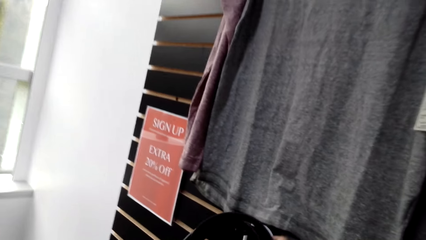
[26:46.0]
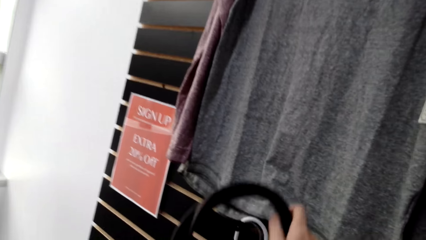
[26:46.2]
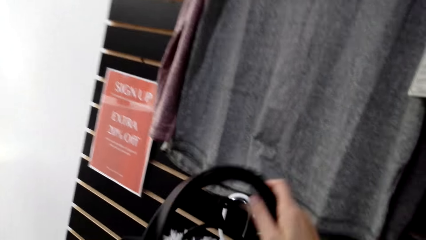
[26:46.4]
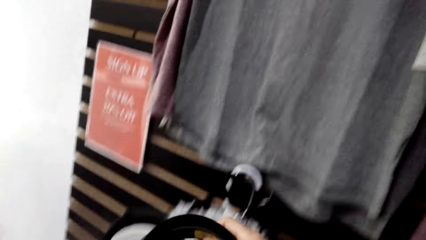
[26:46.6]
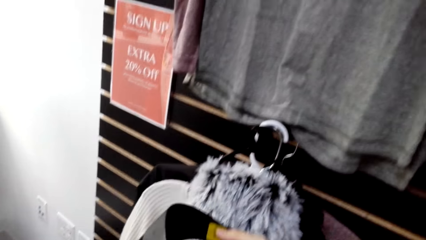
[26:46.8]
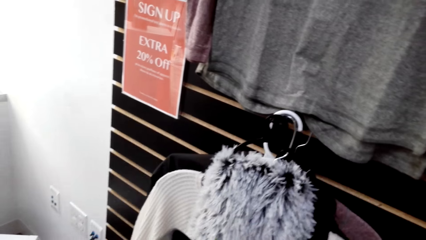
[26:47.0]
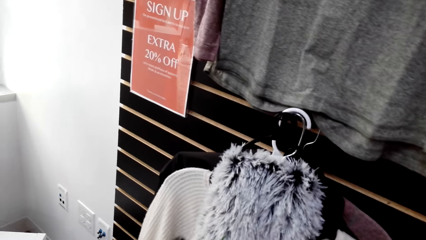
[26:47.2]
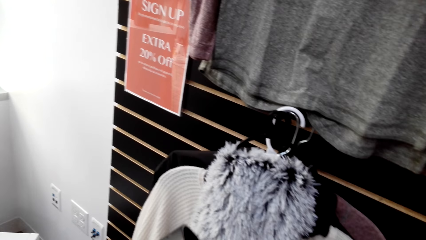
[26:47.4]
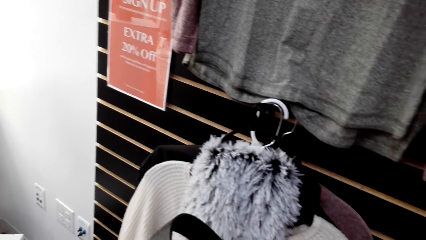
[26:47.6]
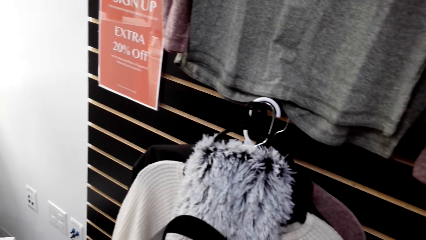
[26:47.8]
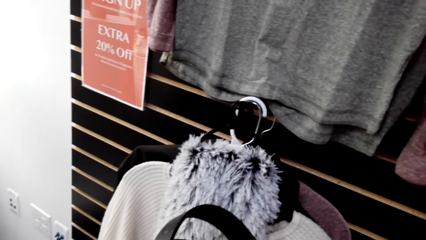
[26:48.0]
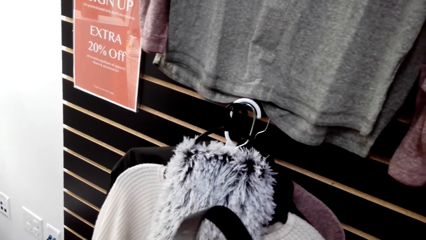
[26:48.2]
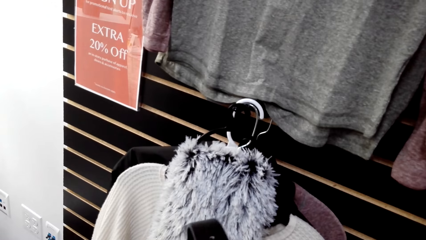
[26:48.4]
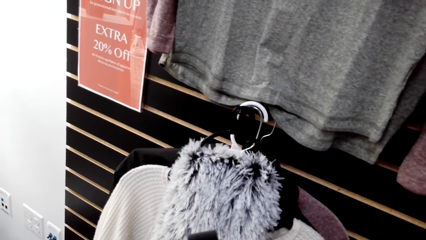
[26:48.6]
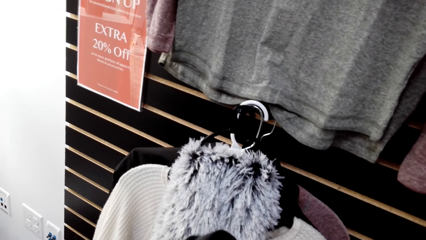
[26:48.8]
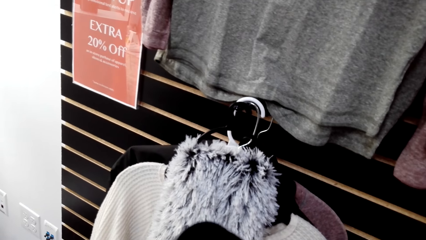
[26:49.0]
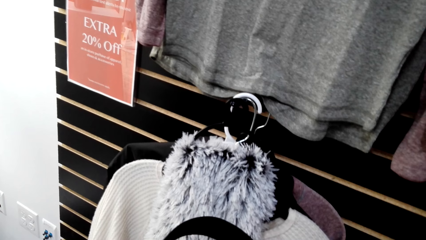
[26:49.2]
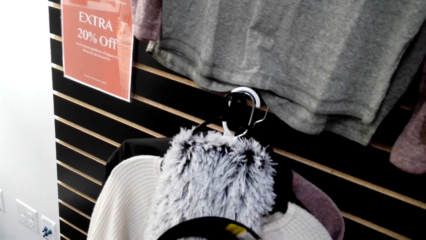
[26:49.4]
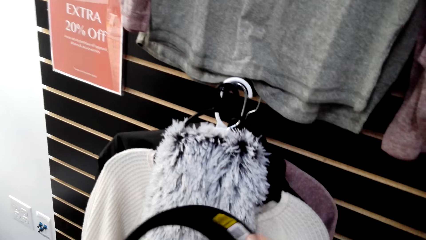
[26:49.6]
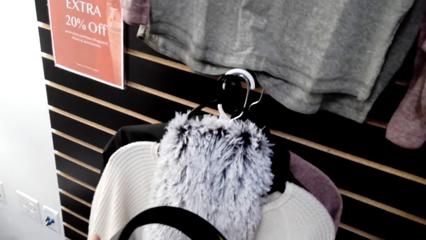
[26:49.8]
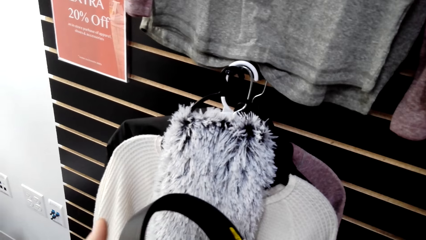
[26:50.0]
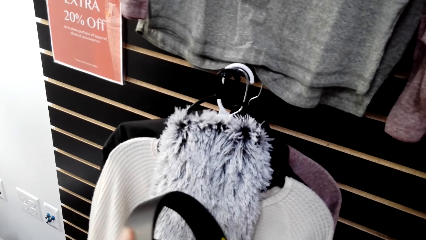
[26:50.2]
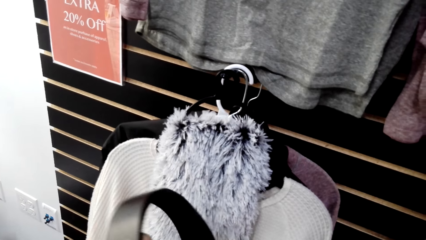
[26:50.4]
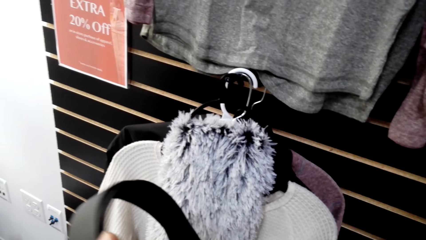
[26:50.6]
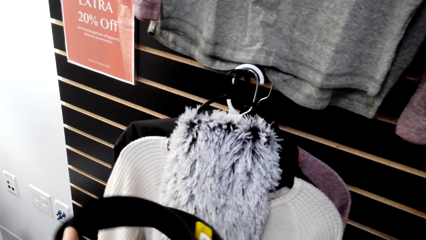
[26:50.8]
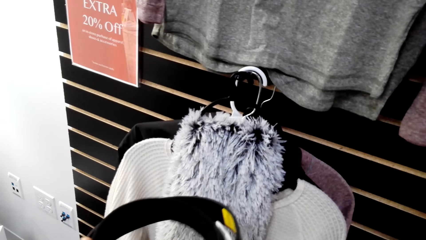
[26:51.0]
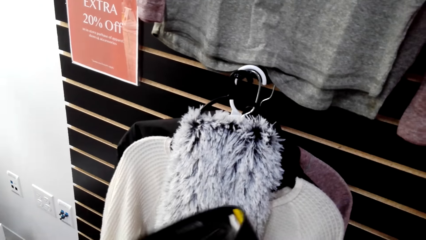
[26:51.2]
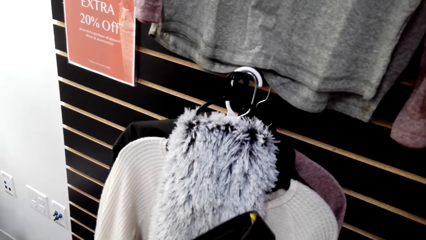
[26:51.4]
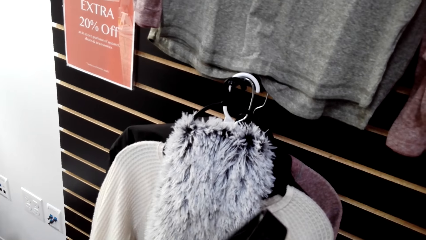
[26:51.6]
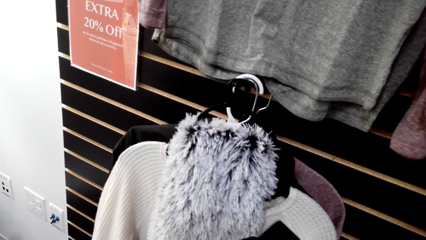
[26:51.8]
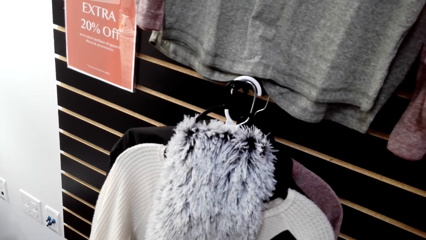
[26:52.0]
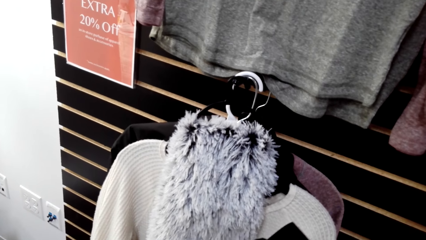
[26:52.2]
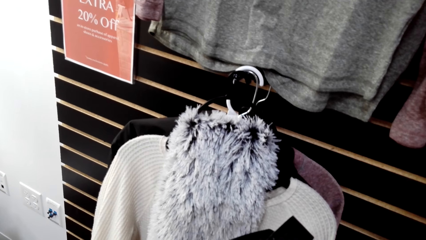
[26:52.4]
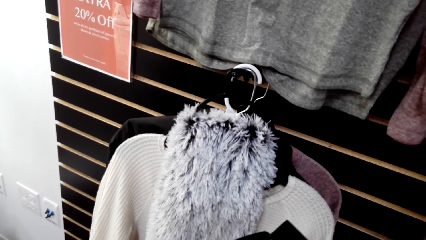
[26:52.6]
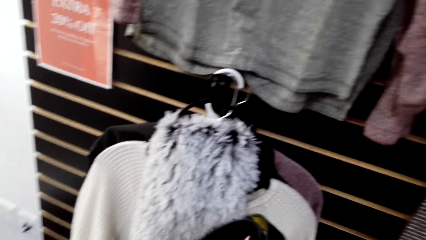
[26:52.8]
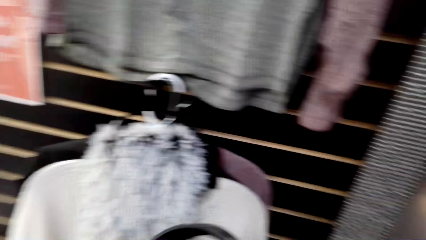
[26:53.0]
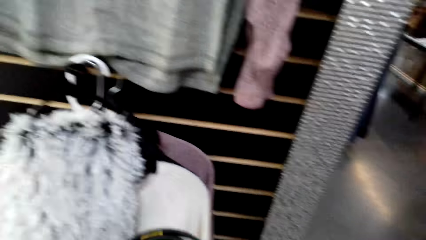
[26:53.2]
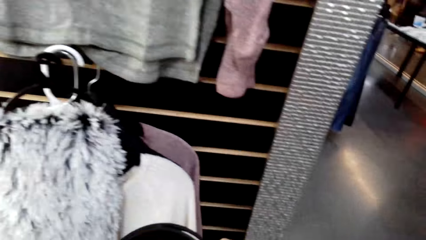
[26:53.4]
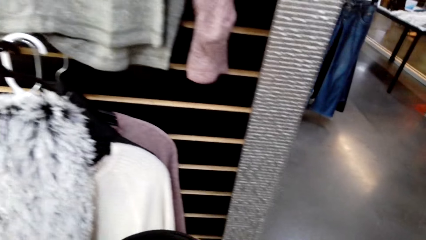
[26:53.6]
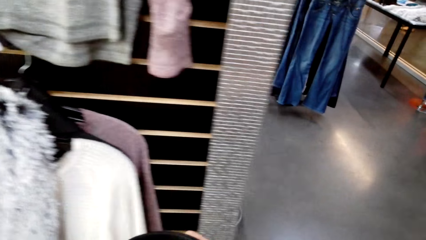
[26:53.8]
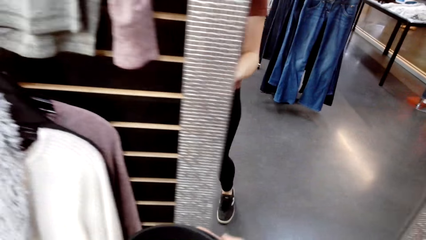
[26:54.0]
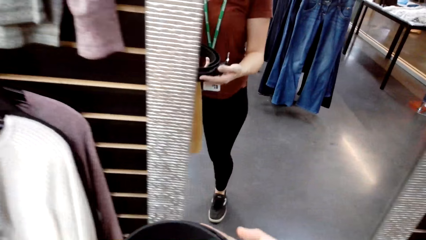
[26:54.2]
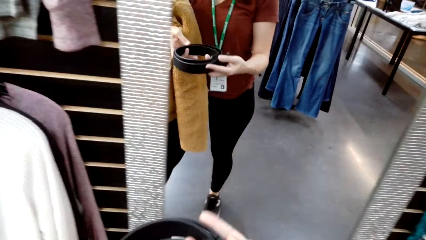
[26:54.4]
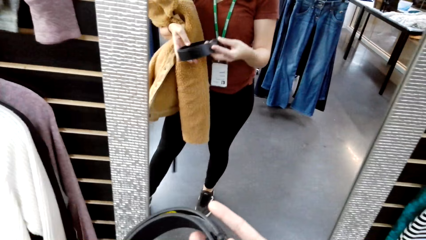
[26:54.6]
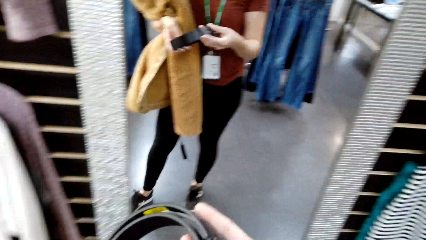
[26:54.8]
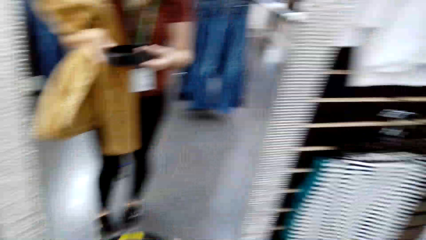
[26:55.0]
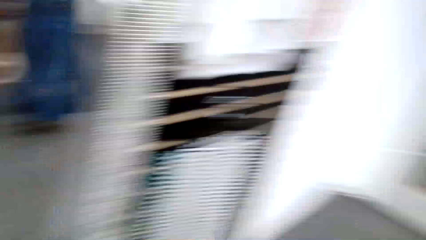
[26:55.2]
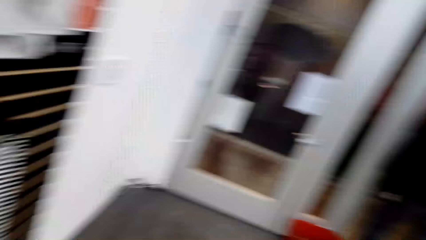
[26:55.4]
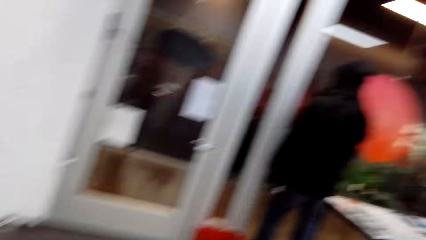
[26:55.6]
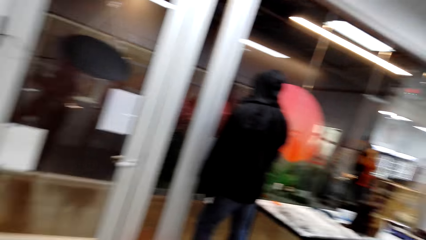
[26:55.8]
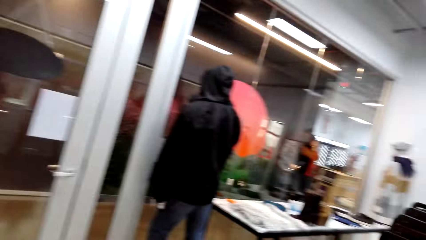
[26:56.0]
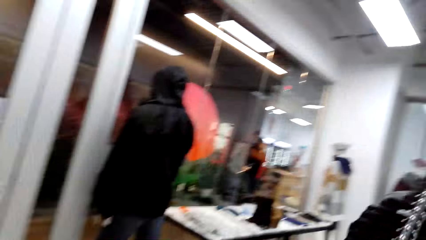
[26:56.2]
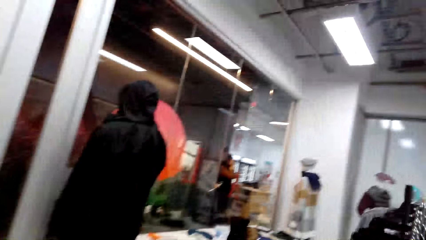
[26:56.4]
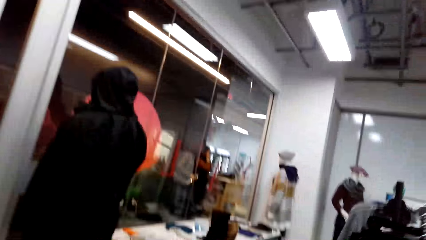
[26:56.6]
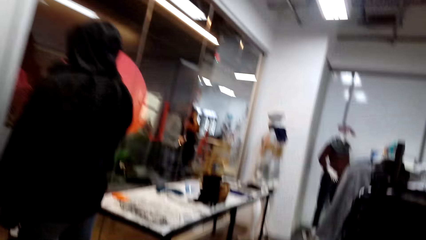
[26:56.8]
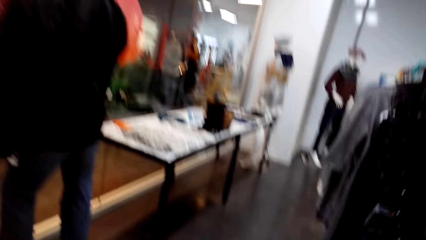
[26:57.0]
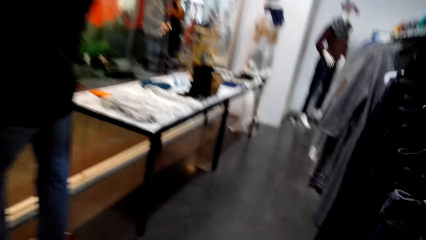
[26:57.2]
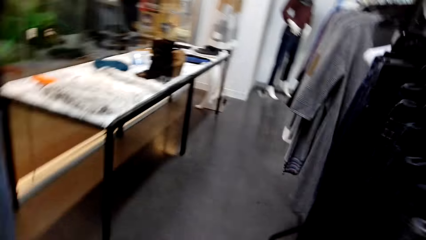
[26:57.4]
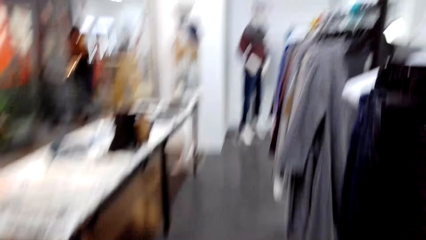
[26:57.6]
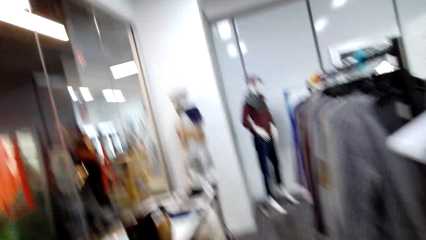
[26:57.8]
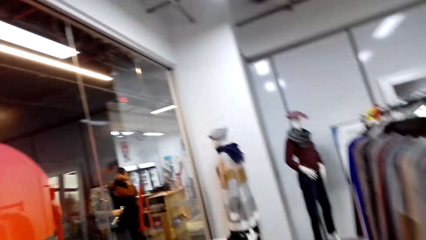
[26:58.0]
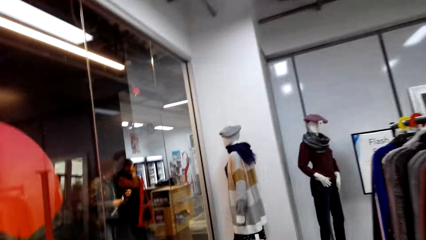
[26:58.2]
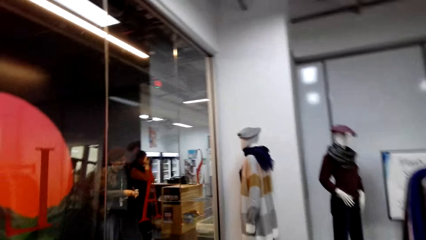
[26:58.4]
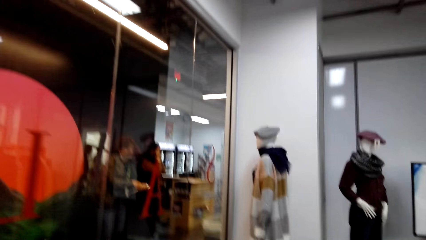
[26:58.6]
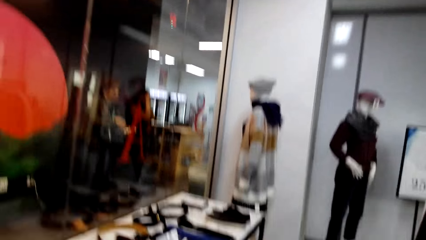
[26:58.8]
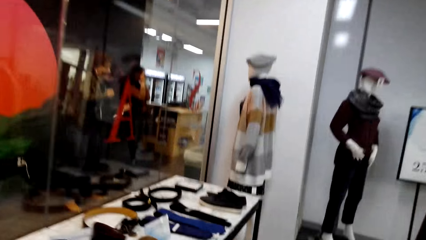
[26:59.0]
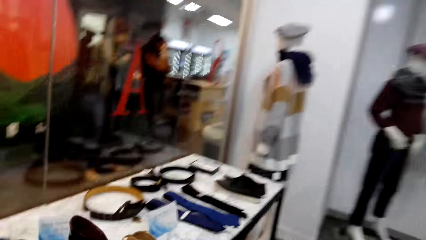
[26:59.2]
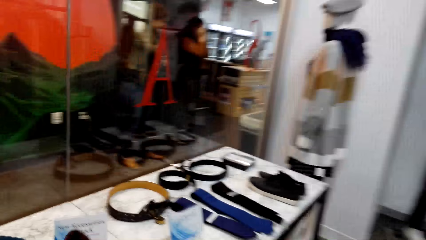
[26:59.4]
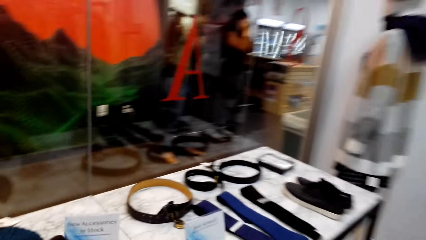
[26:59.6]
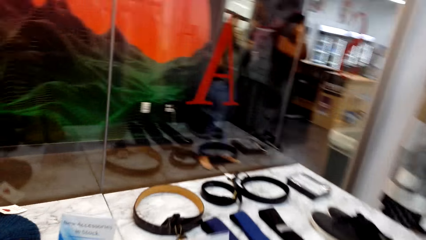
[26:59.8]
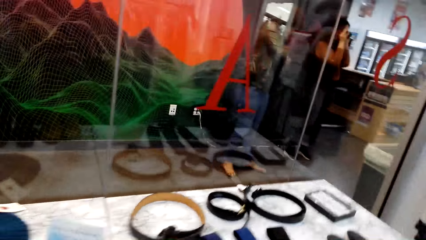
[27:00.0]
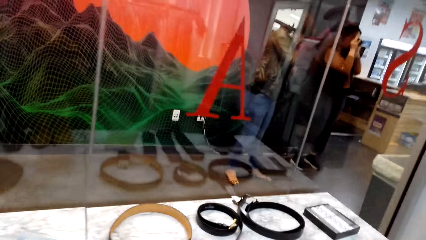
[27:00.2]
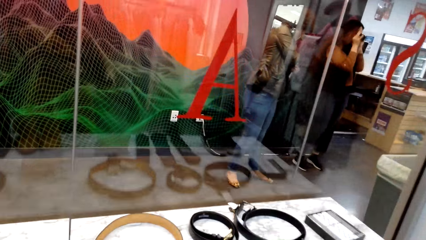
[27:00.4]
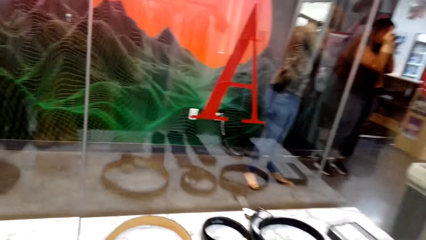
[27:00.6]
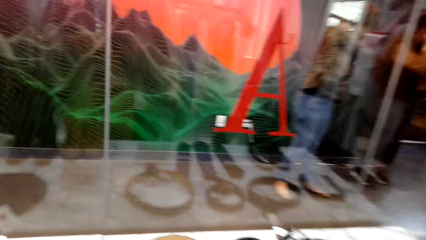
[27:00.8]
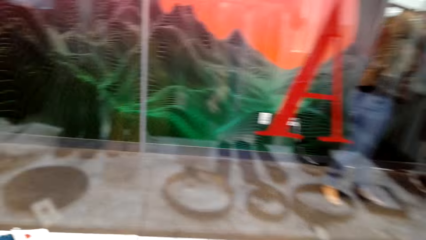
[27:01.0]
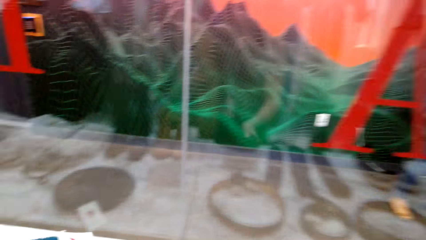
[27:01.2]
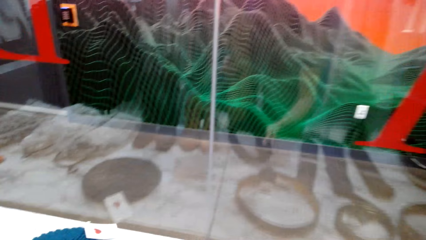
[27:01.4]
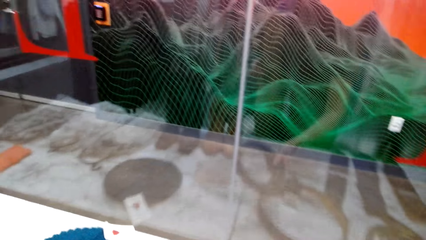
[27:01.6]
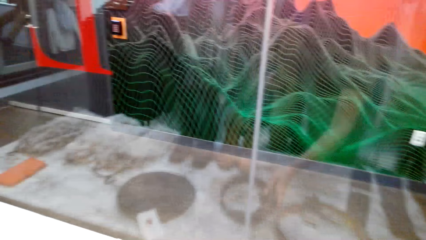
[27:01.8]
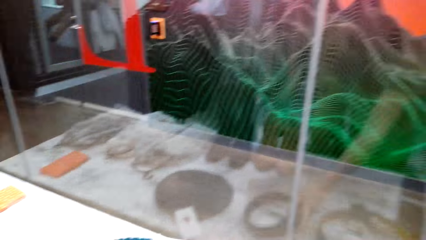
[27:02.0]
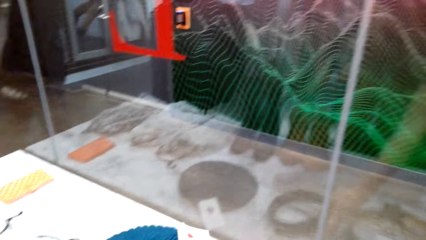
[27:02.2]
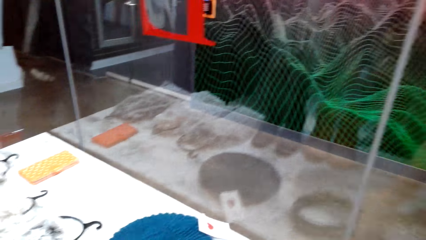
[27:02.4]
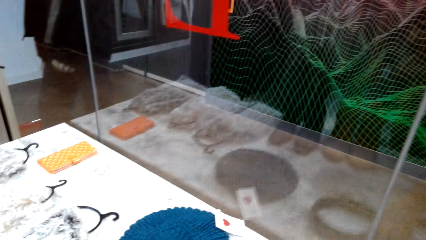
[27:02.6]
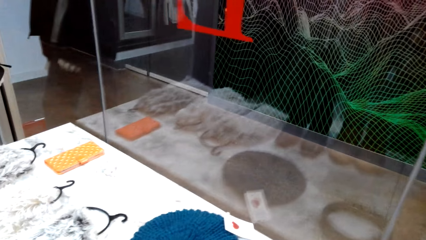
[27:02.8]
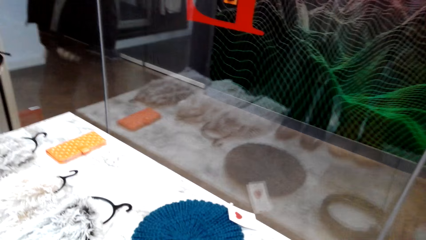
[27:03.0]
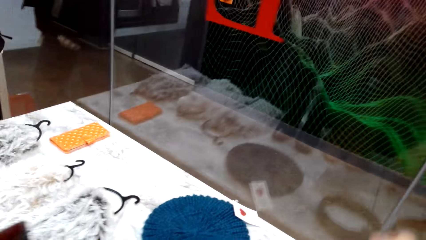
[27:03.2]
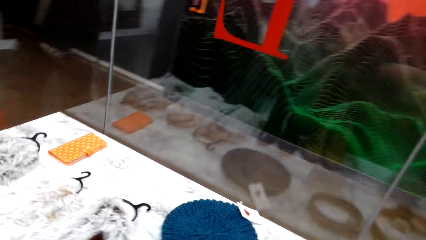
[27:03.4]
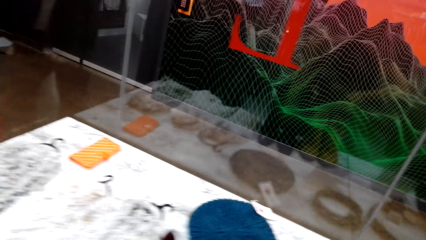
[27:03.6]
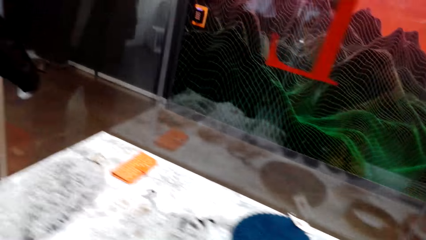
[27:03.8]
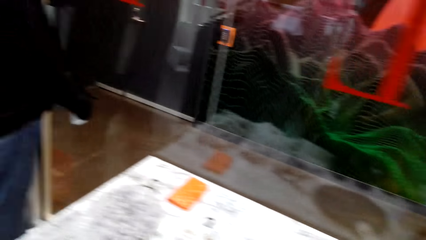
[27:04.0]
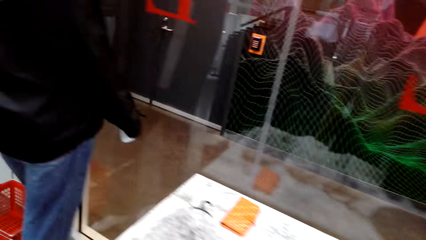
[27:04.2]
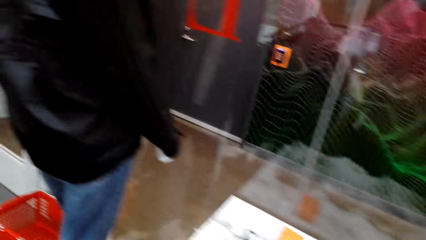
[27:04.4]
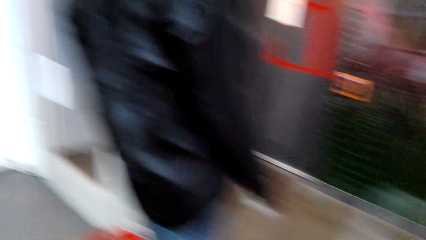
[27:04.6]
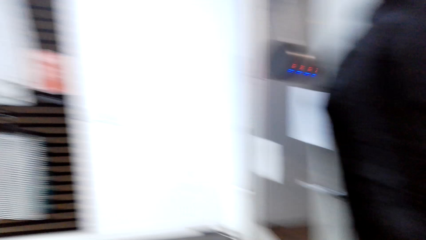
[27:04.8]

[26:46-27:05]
The camera wearer holds a belt. They turn to the side. They hold the belt. They turn to the side. They walk in the room. They put the belt on a shelf. They turn to the side.
